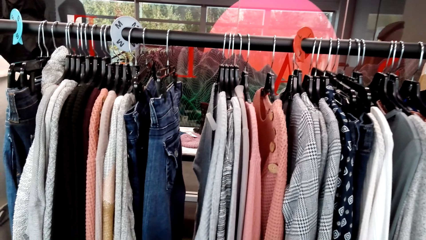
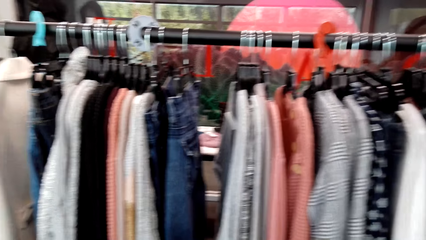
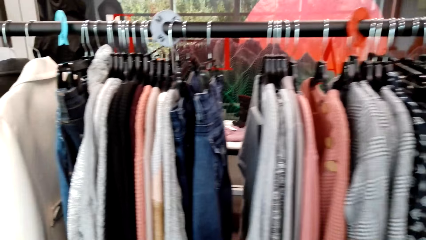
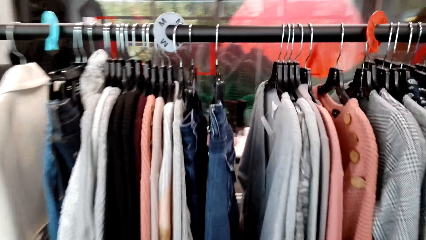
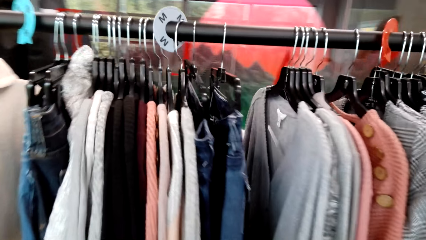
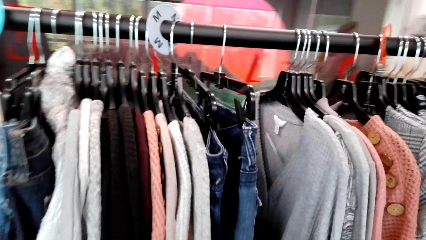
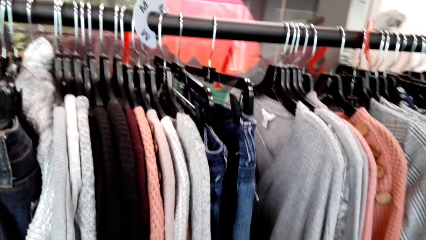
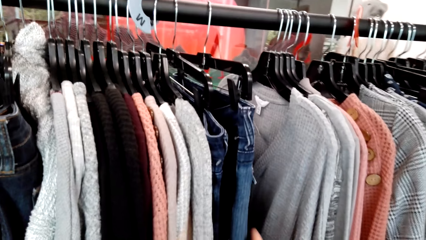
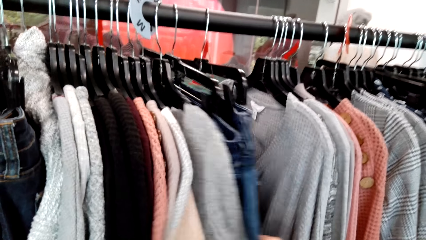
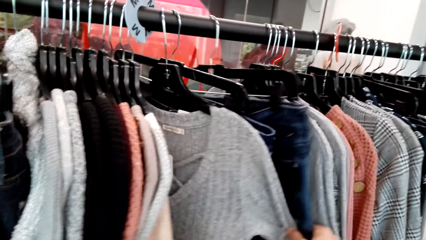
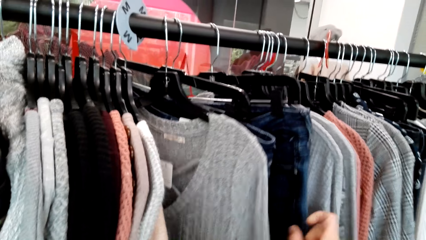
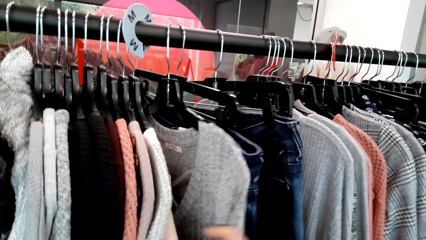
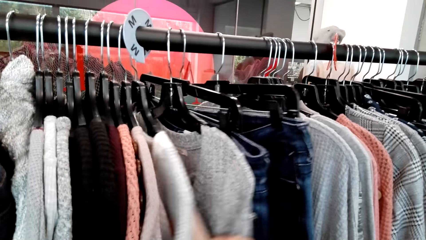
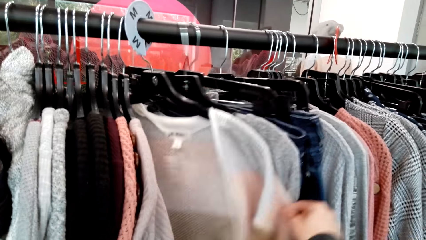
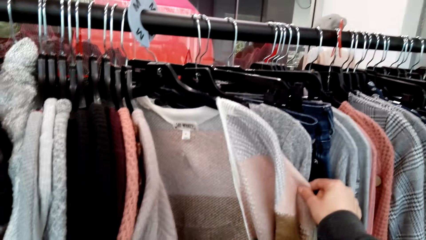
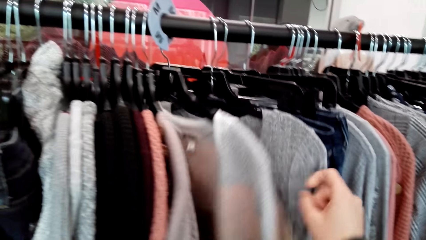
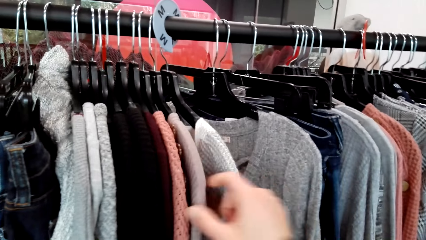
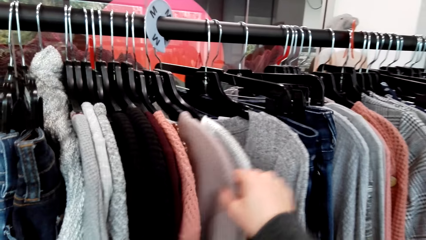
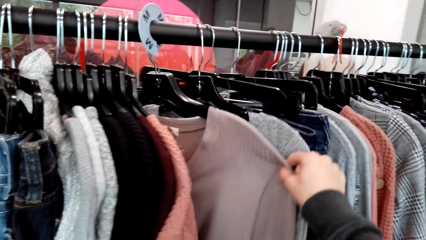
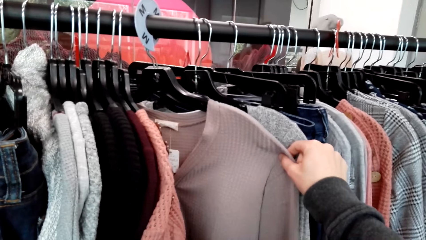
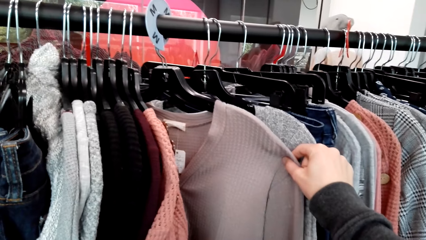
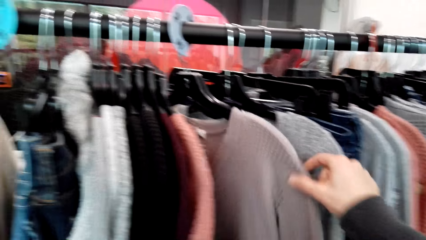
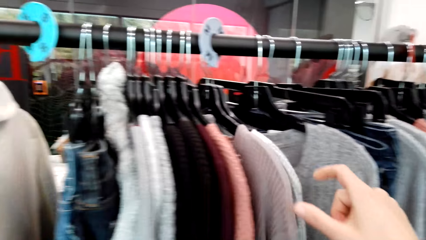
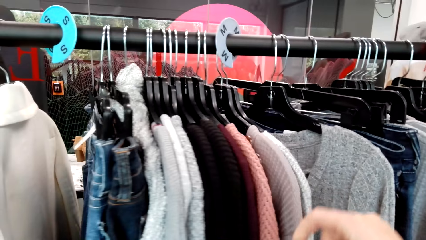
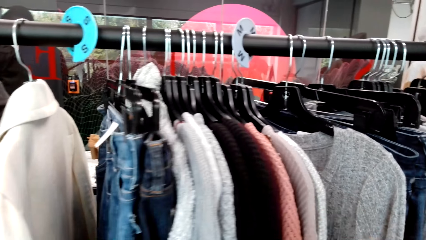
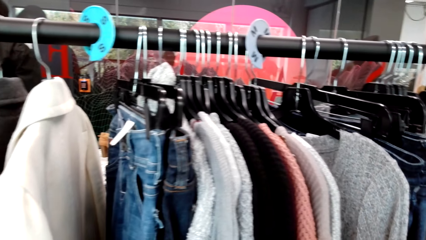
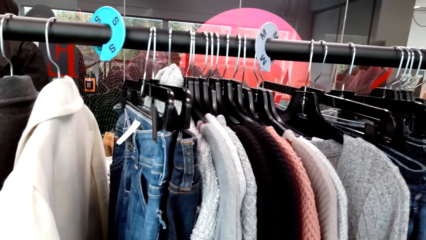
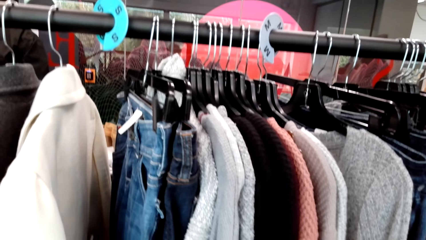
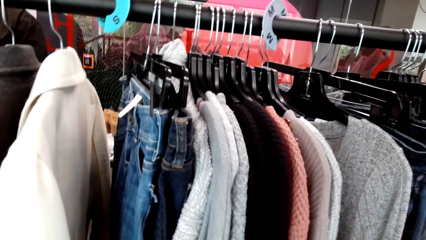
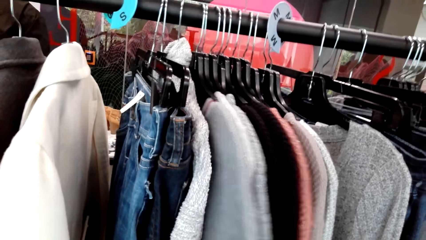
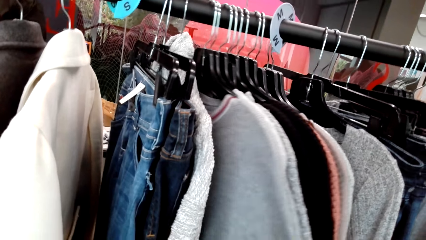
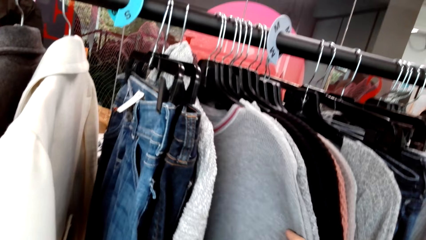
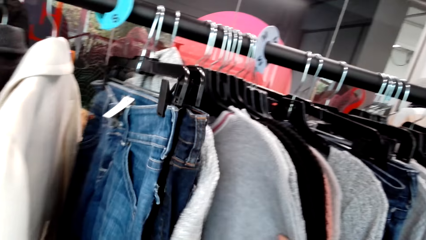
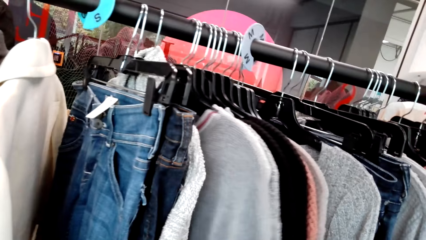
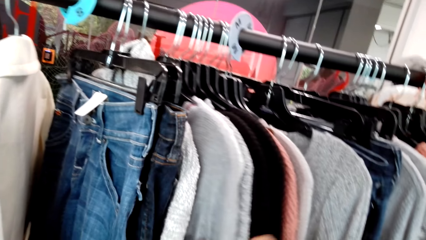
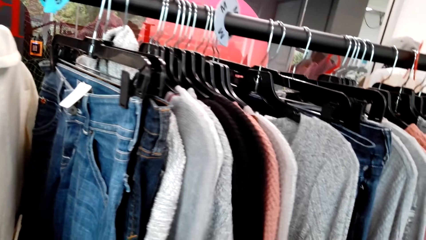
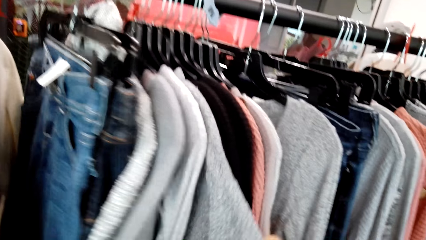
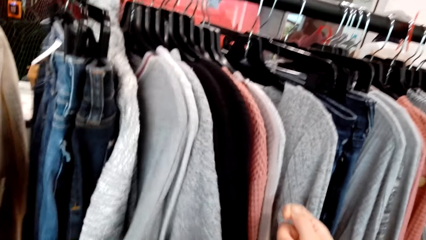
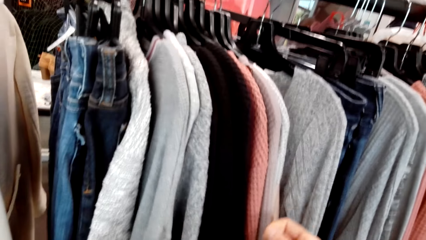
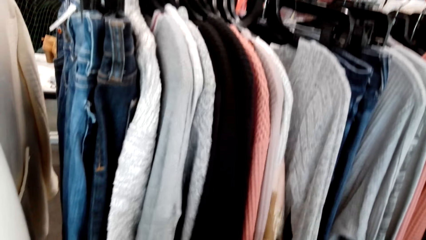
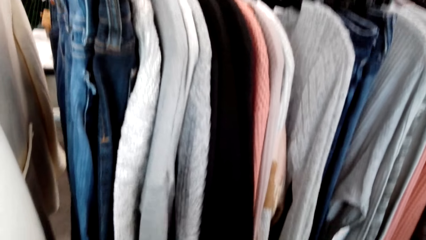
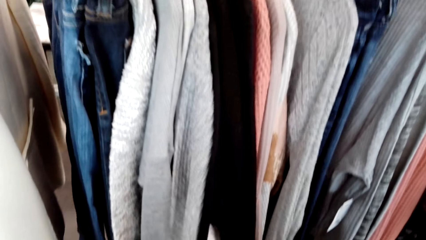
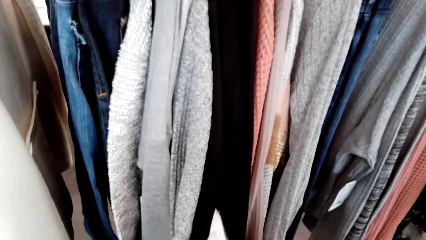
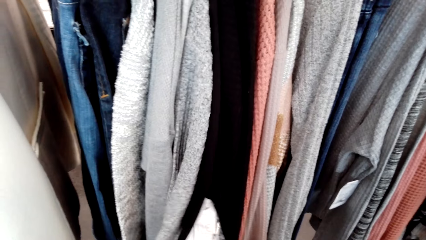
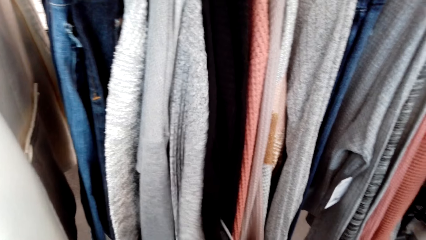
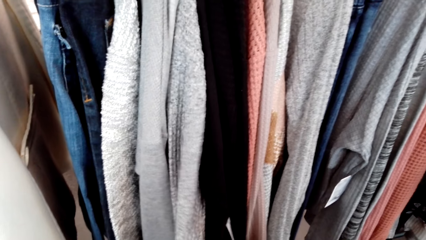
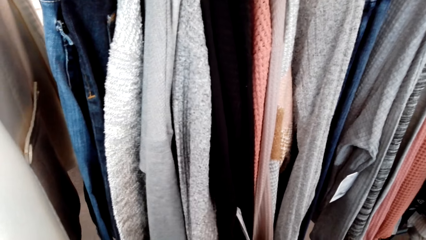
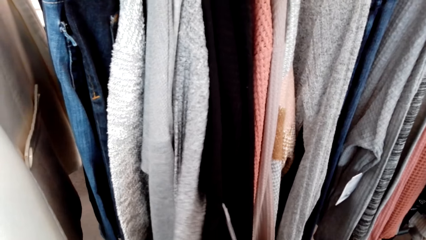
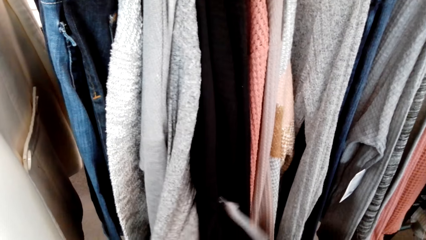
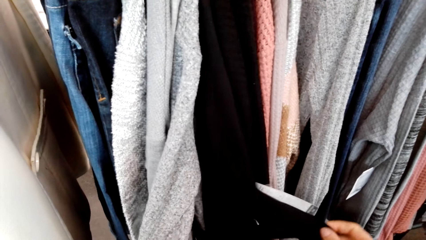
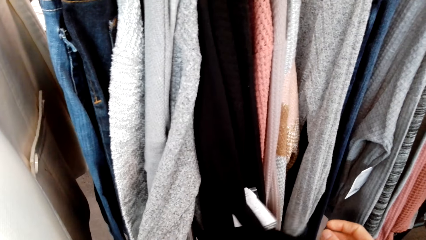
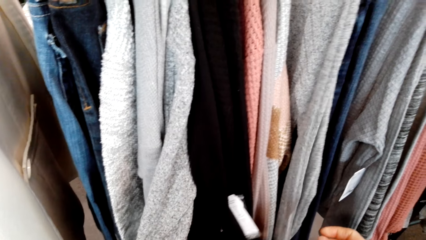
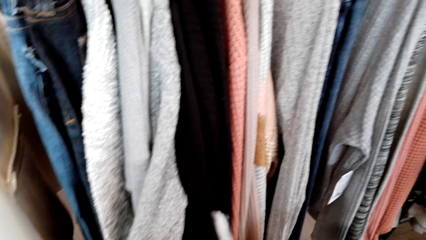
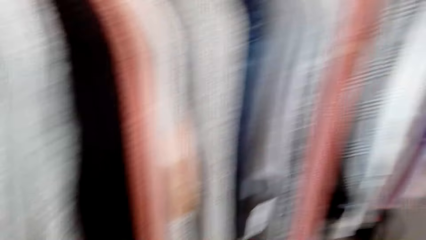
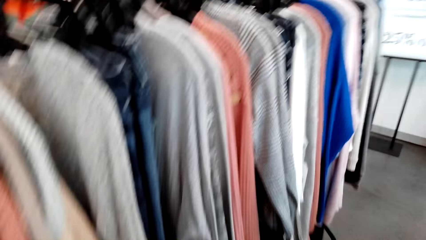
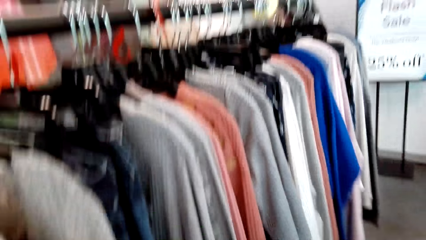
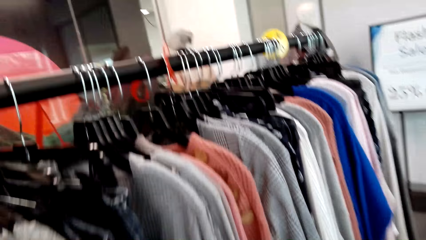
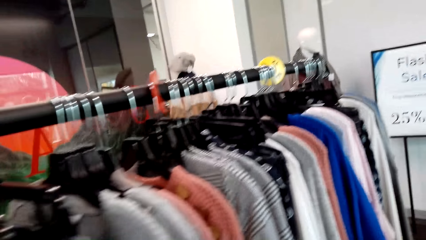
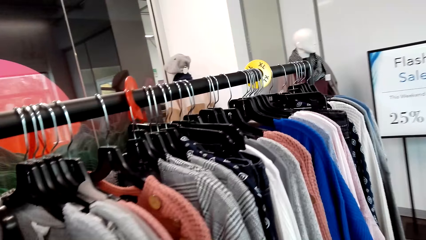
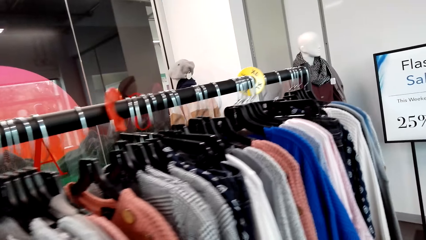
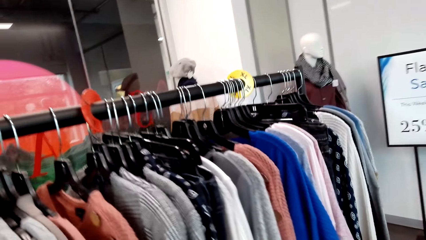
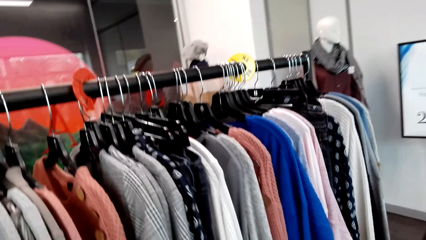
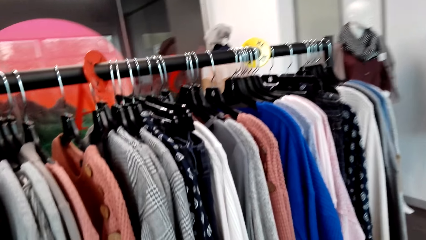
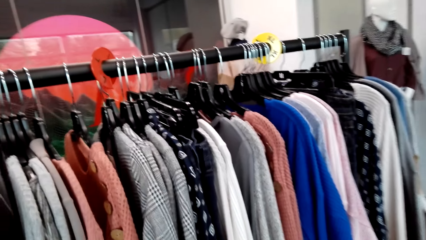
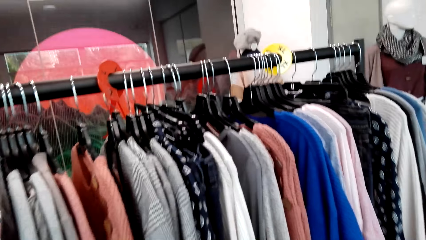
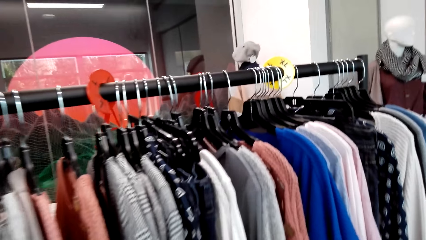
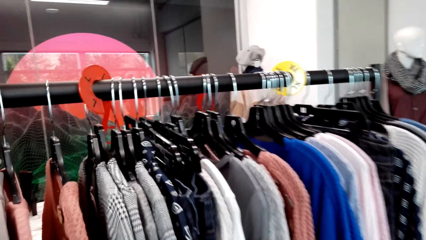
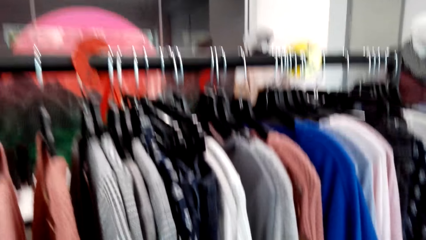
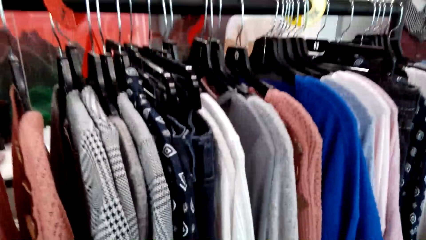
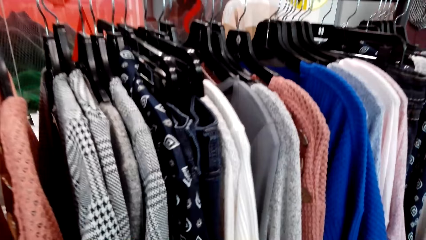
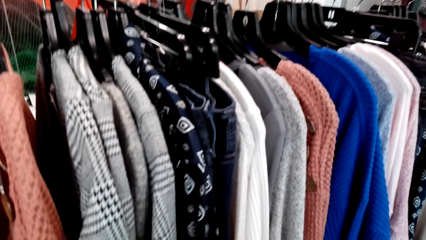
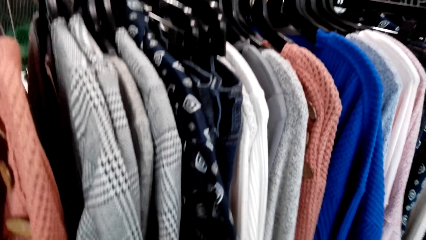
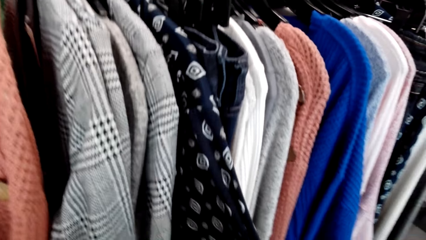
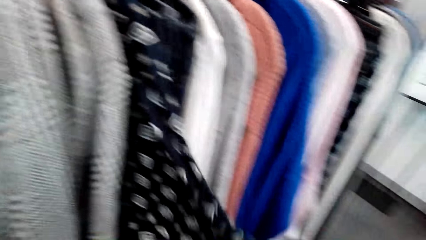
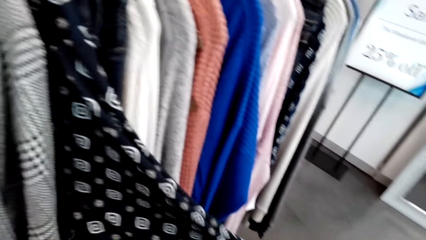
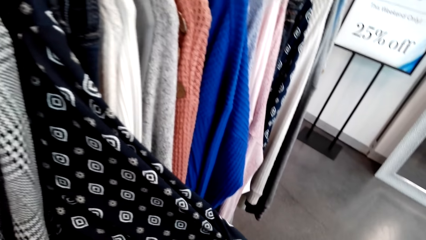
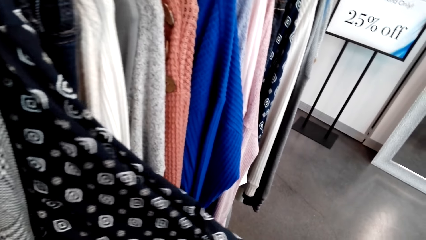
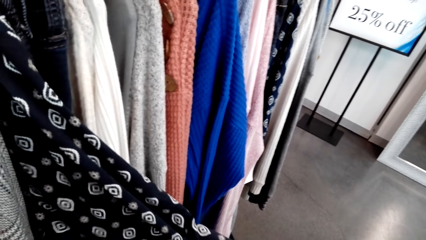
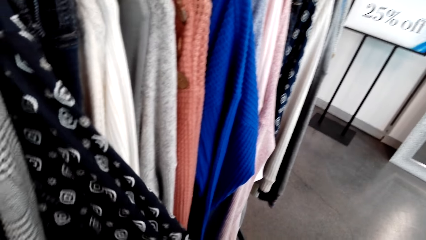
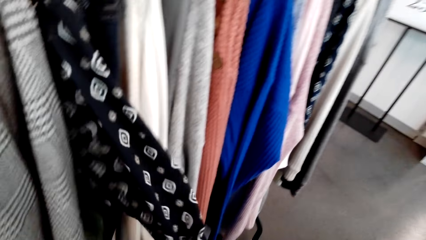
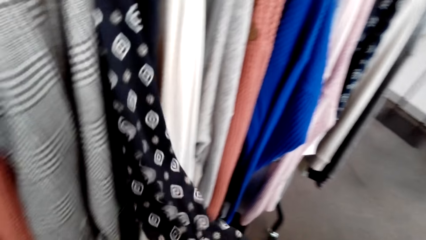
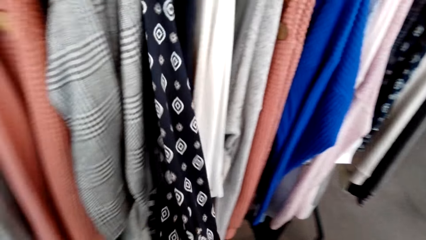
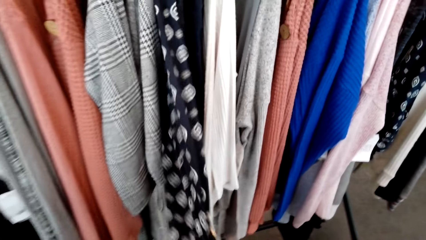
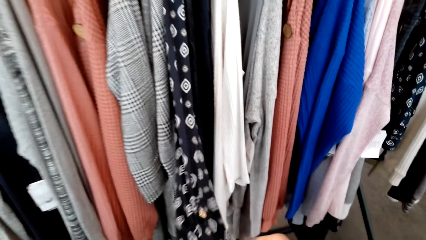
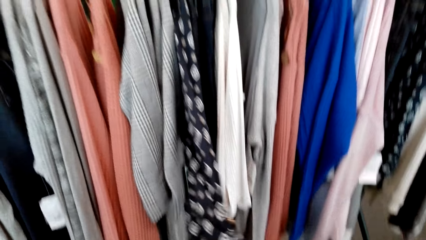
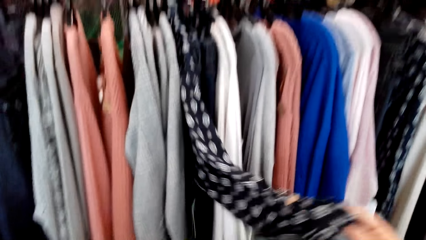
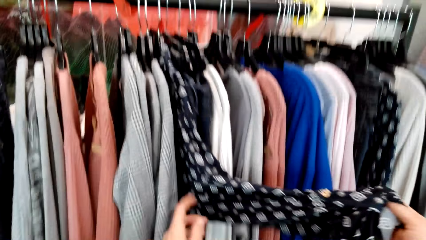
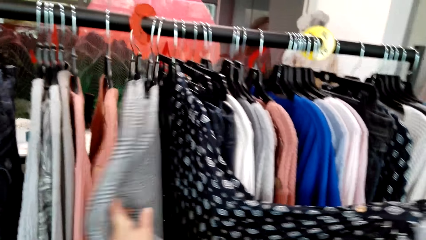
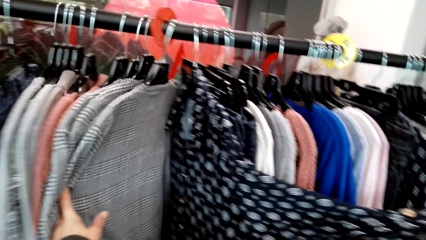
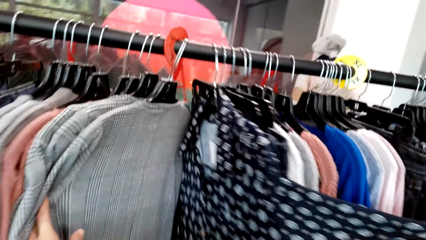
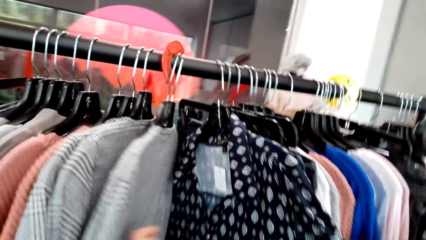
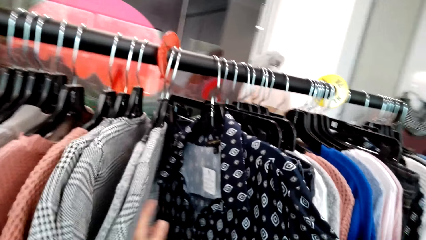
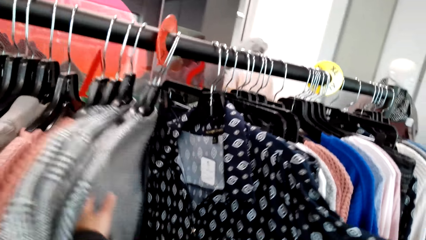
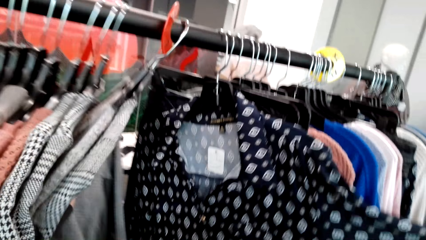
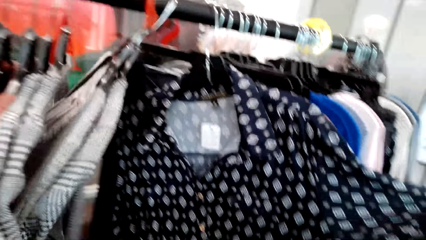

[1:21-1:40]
The camera wearer checks out the tops. They pick a sweater top. They check out the shirts. They pick a shirt.
